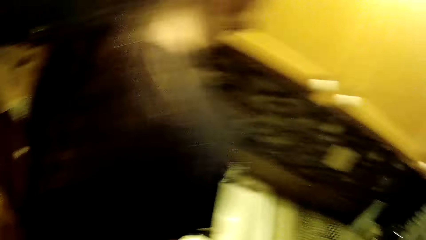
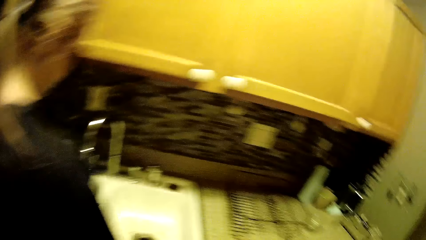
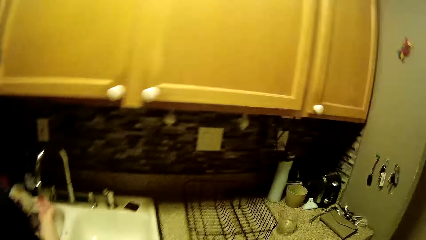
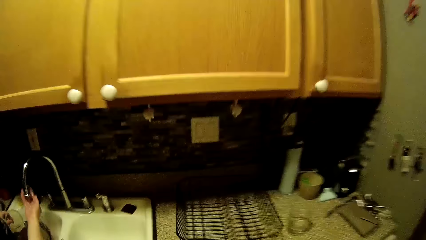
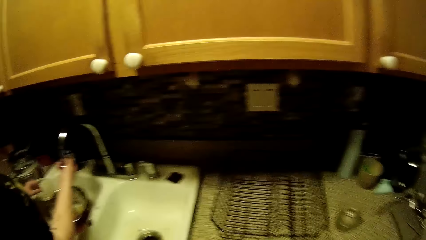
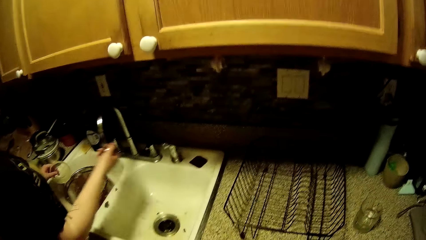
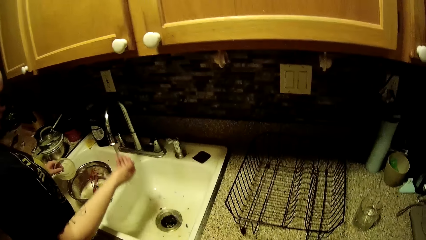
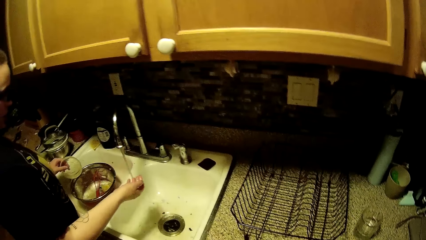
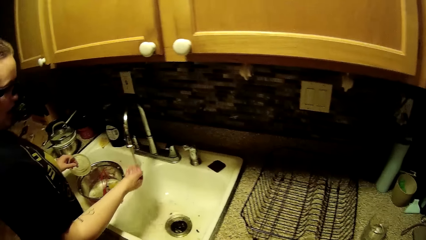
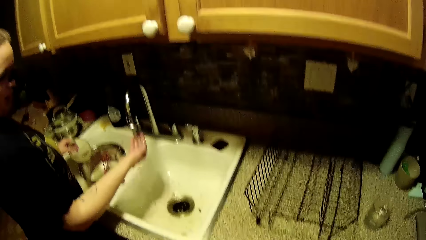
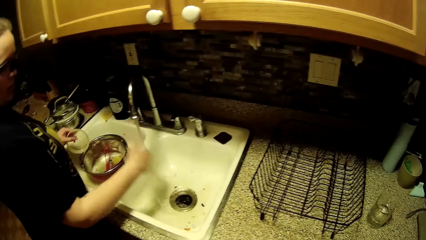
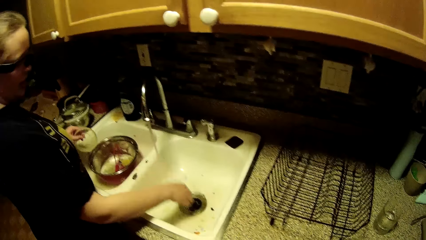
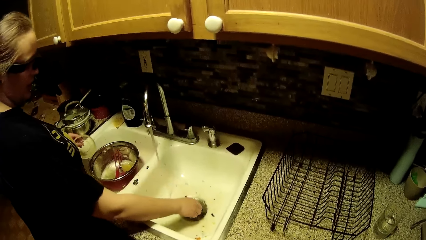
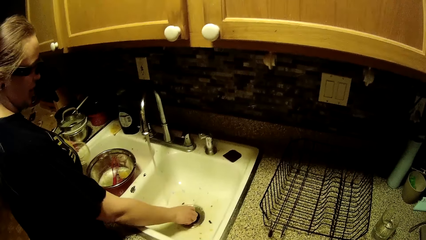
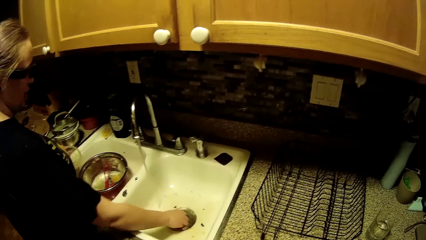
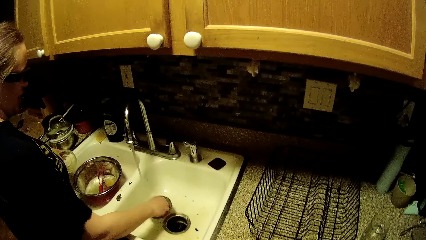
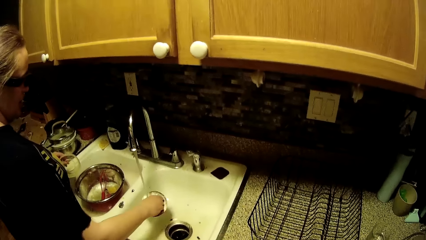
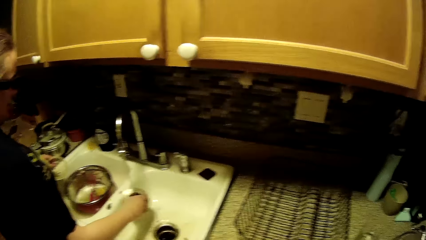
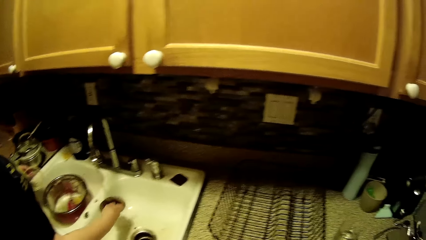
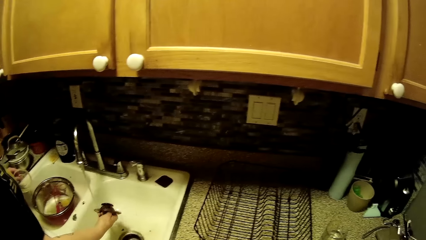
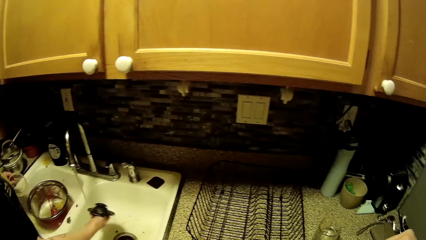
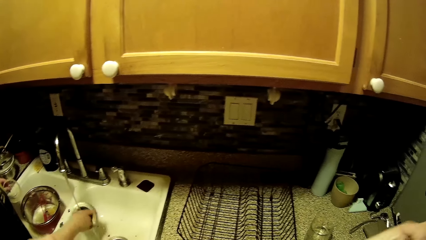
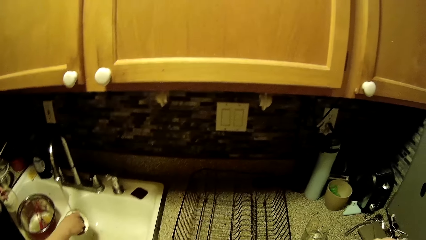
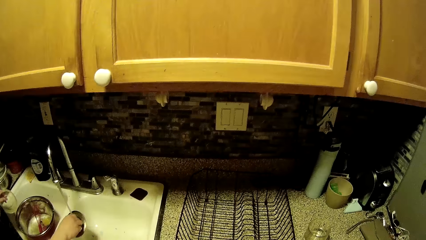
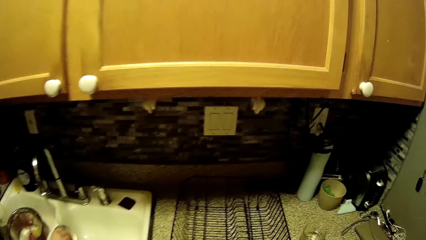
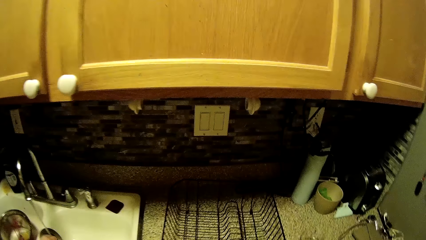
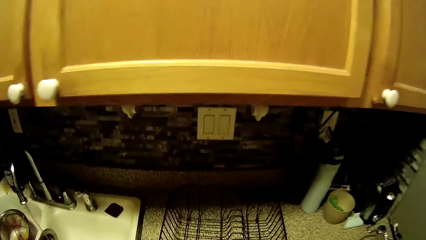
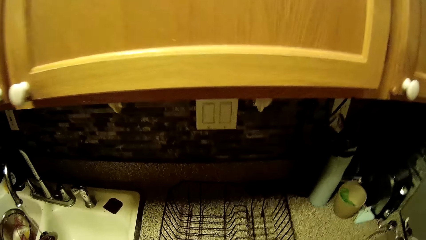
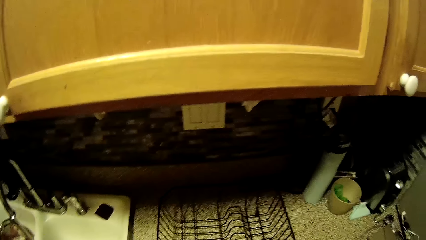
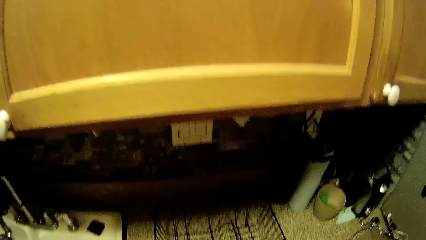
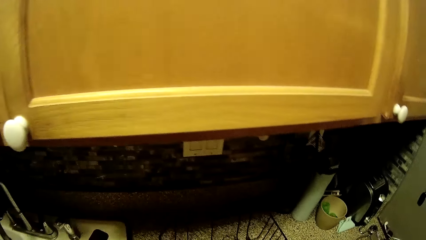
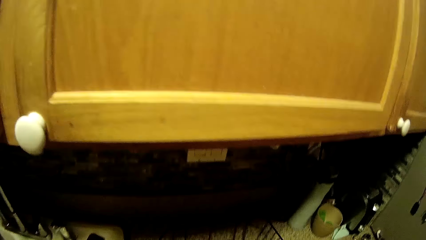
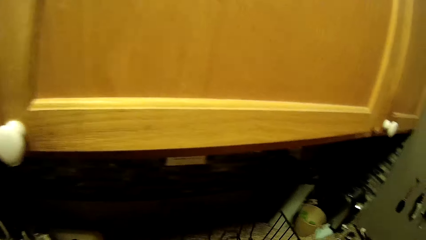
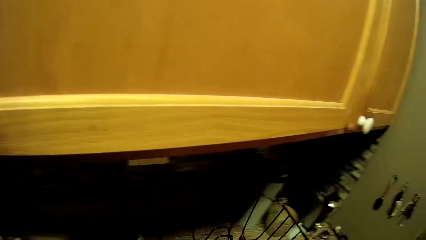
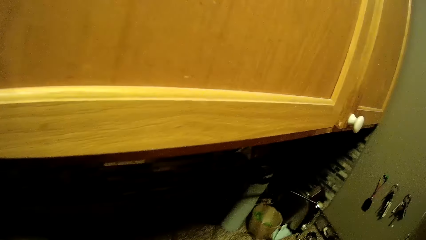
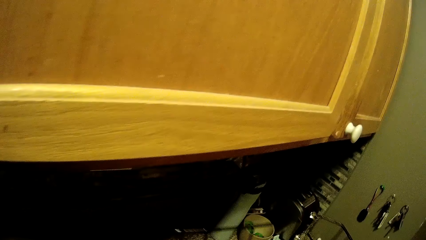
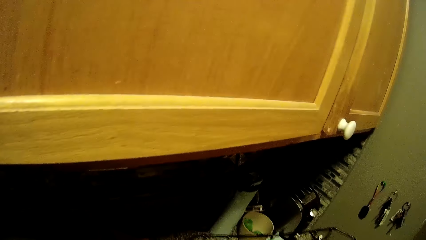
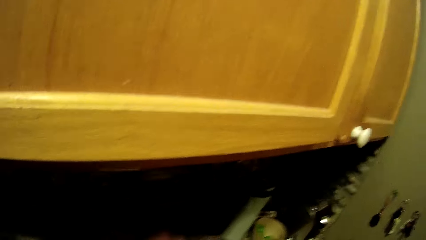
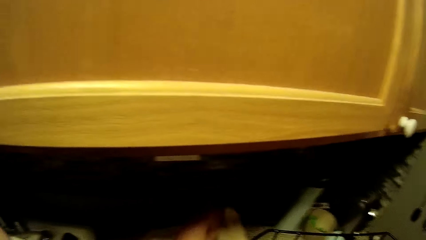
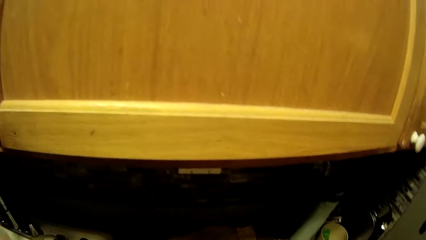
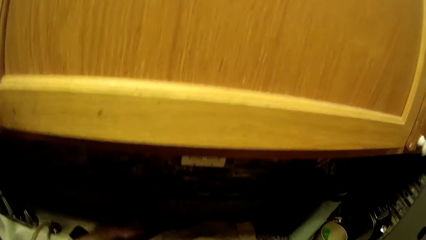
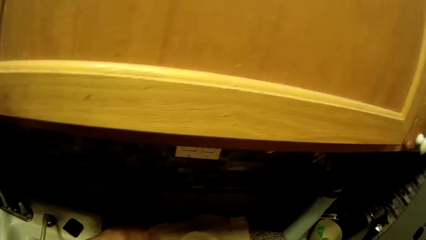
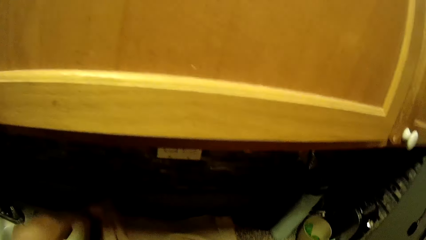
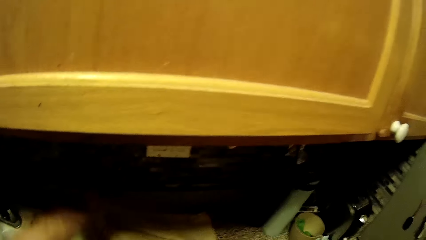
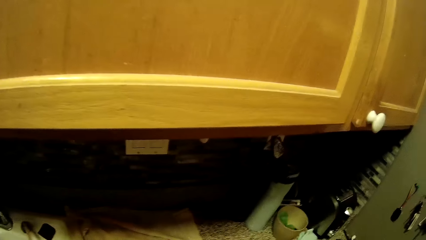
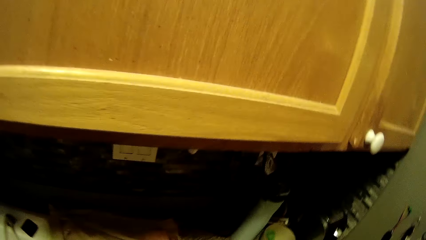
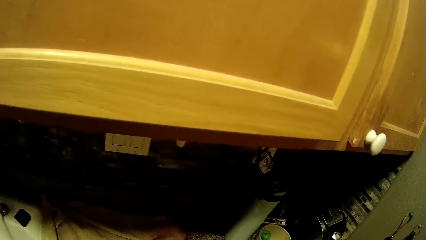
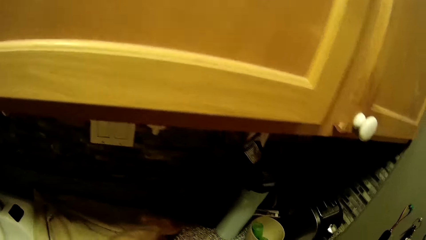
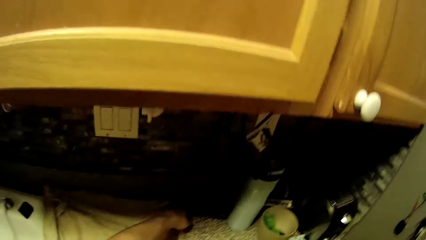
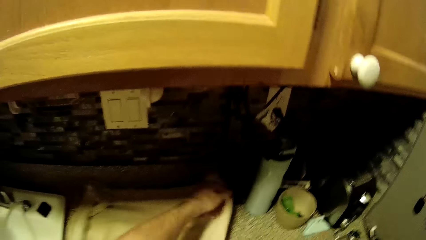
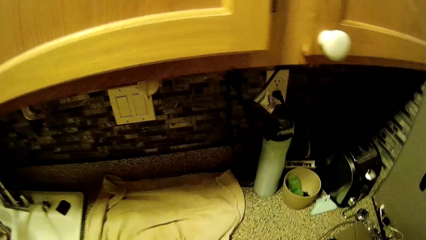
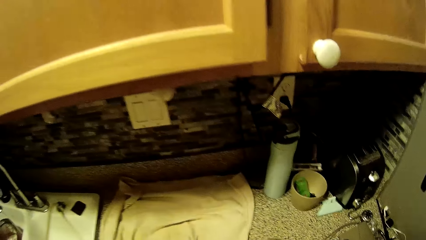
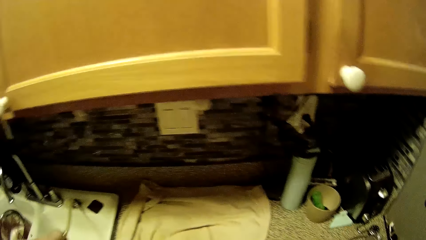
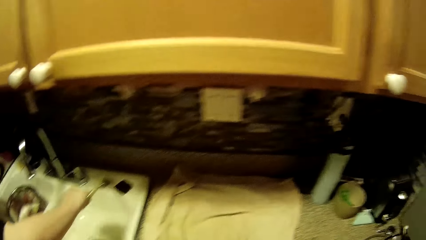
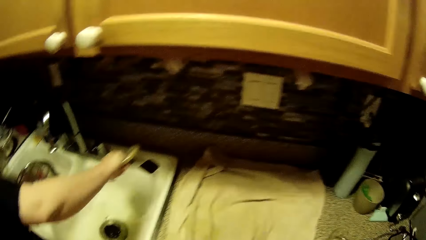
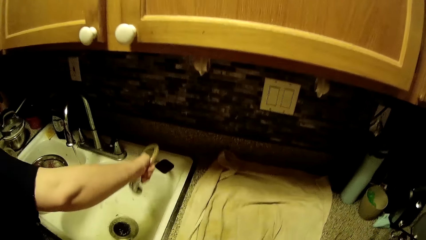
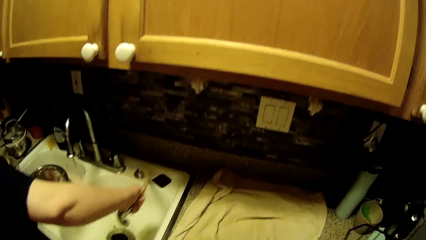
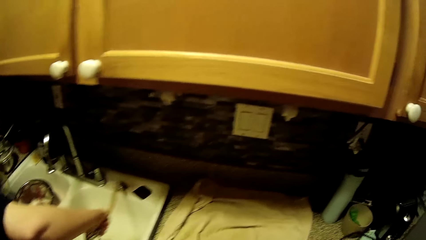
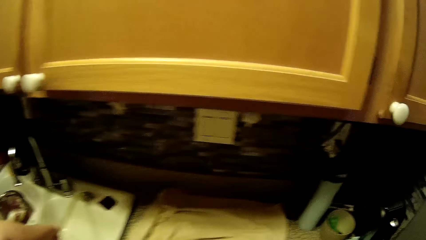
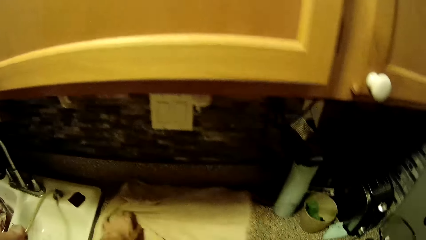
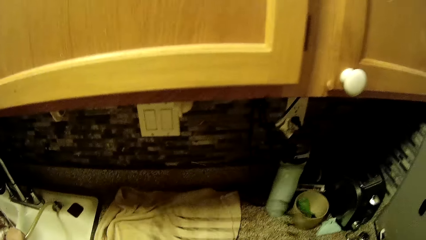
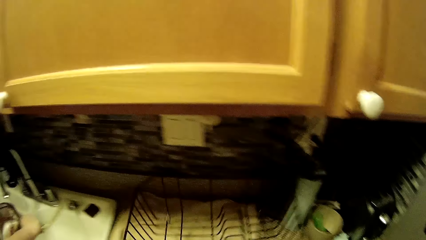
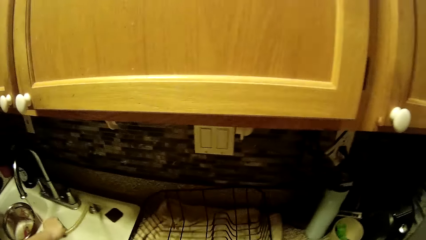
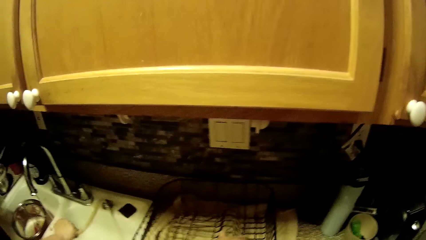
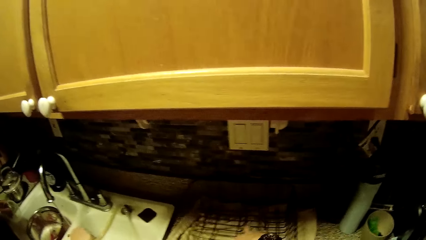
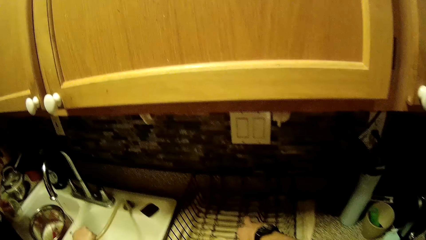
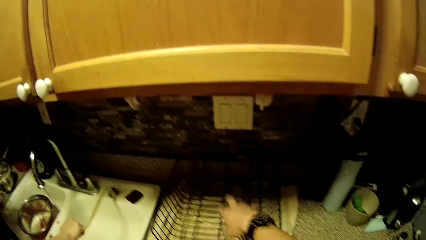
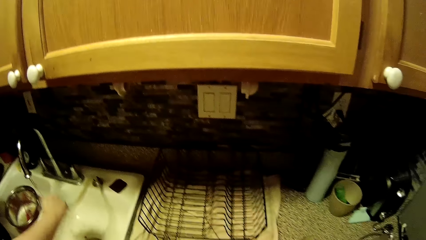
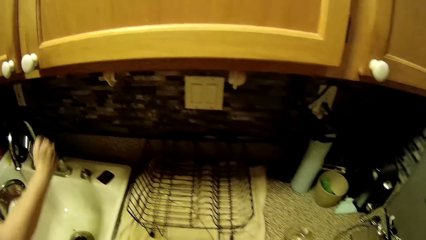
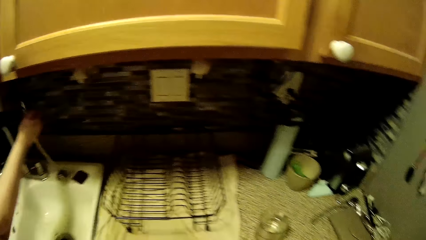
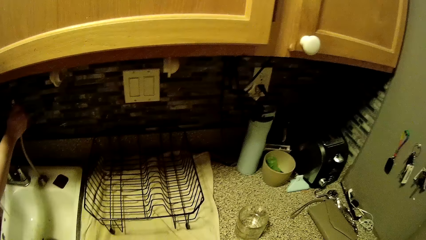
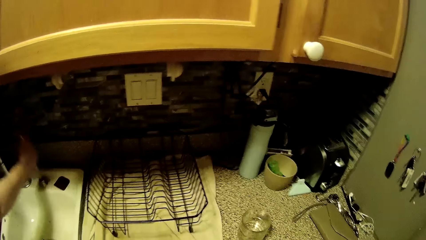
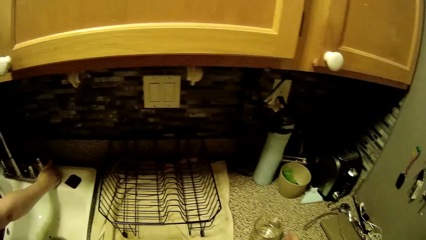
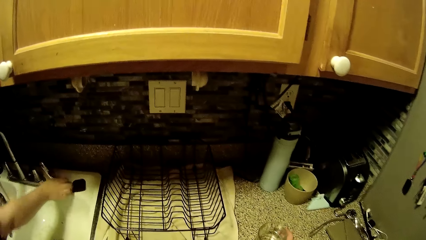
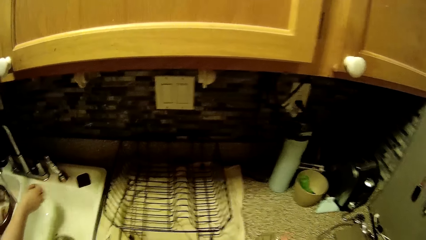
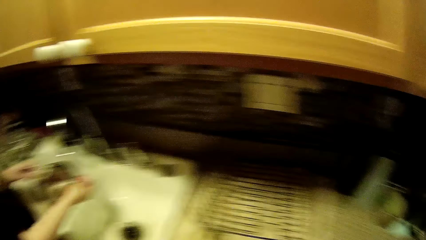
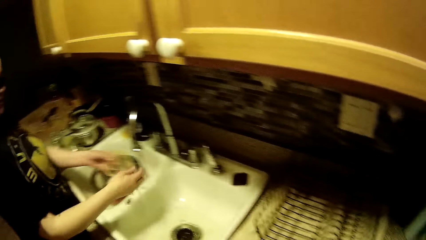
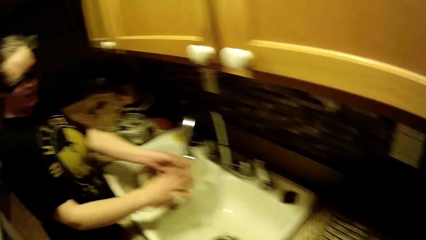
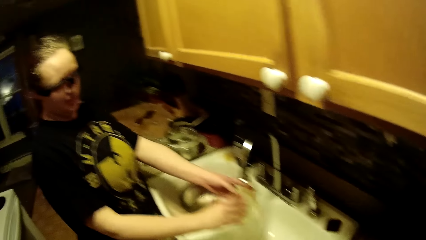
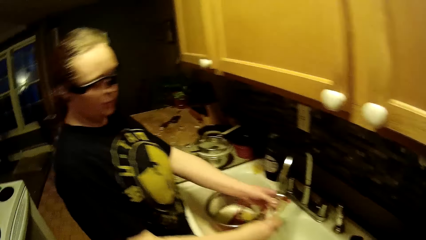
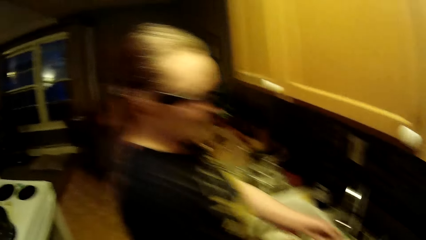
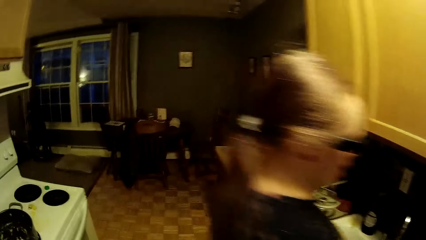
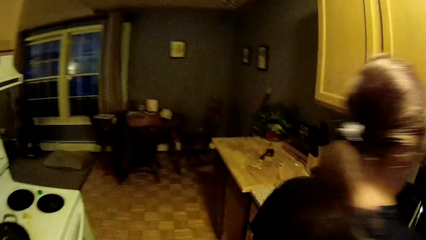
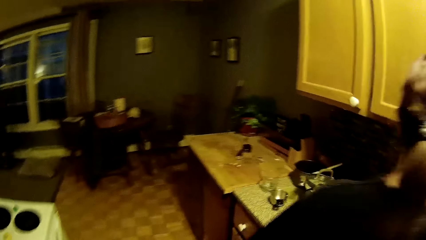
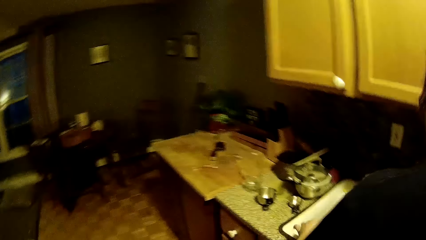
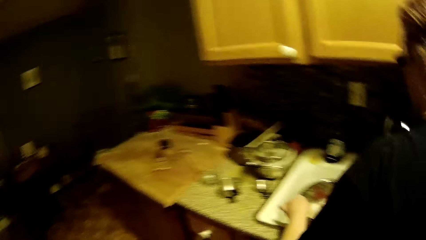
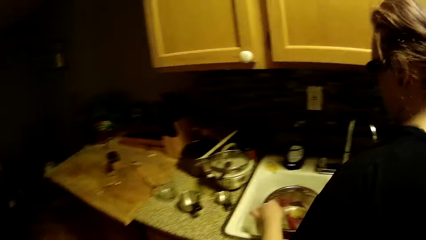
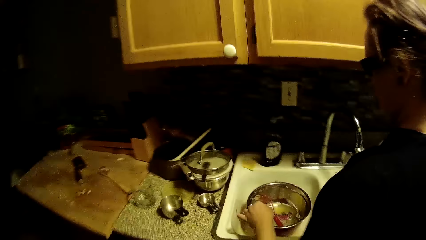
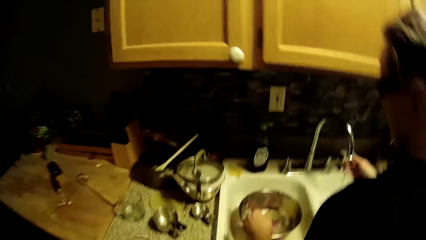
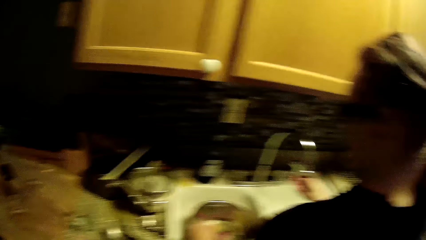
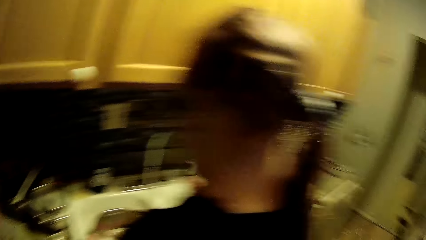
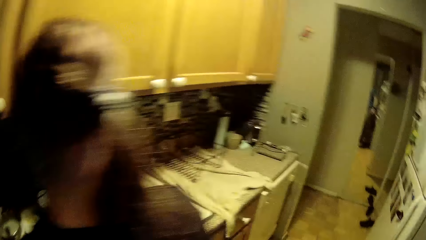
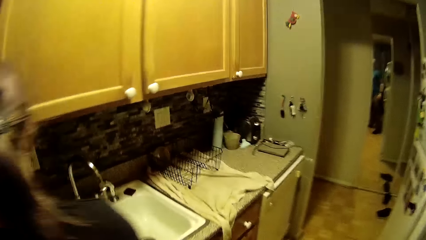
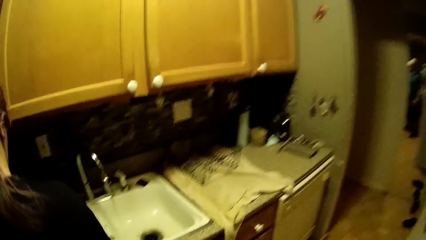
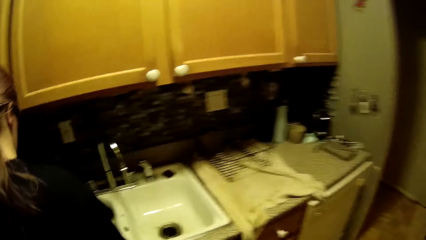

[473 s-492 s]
The camera wearer moves. The woman turns the faucet spout into the right sink bowl with her right hand. The woman washes her hand. The woman removes the right sink bowl filter with her right hand and rinses the sink filter. The camera wearer lifts the dish drainer with his right hand. He spreads the napkin onto the kitchen counter with his left hand. The woman rinses the right sink bowl with a hose in her right hand. The camera wearer places the dish drainer onto the napkin with his right hand. The woman puts back the pipe. The woman drops the sink hose. The woman rinses a dish in her hands under the faucet. The woman washes her hands. The camera wearer moves.
